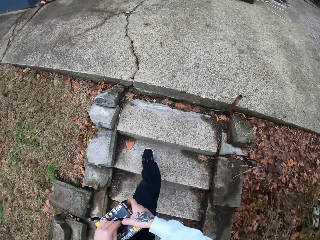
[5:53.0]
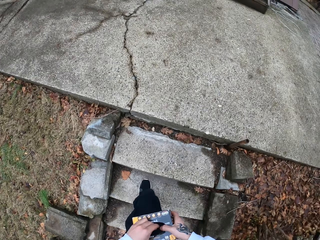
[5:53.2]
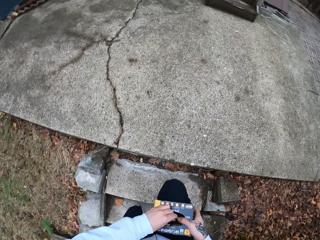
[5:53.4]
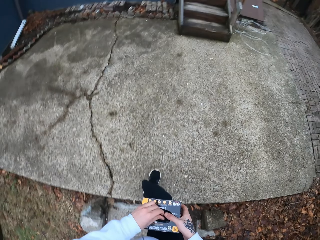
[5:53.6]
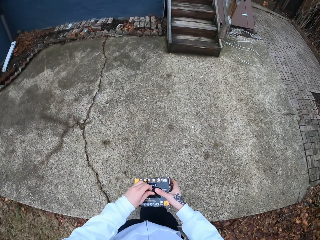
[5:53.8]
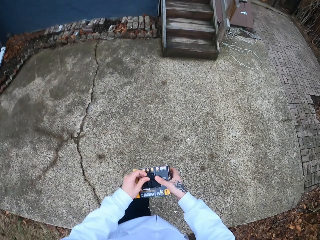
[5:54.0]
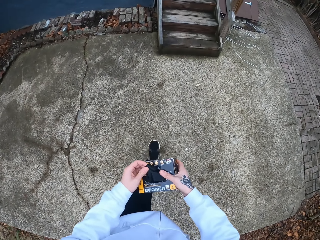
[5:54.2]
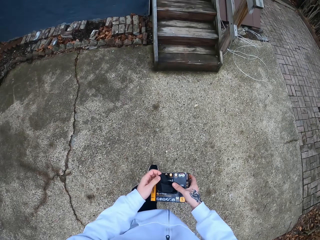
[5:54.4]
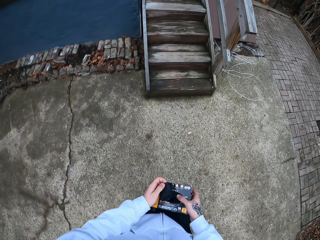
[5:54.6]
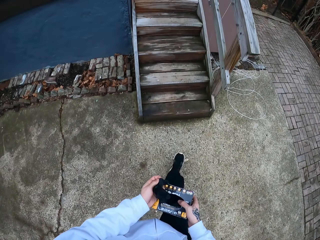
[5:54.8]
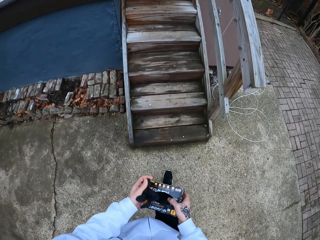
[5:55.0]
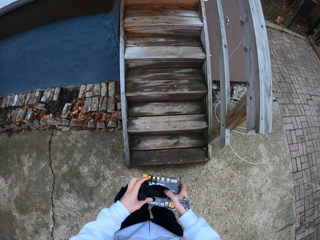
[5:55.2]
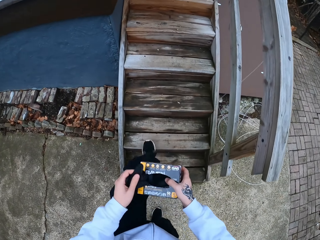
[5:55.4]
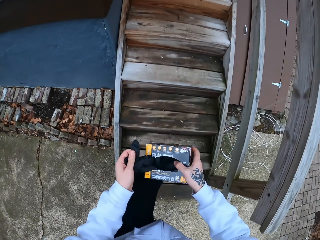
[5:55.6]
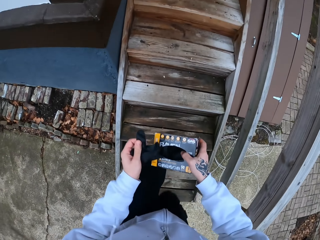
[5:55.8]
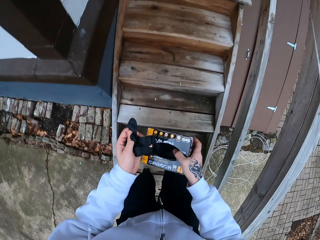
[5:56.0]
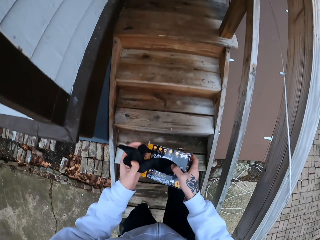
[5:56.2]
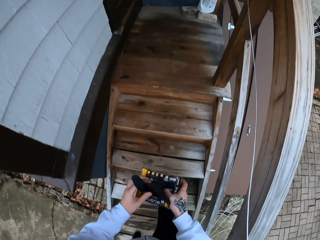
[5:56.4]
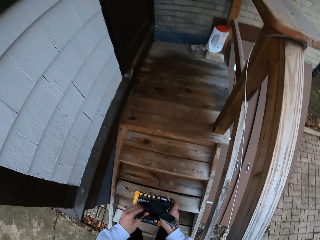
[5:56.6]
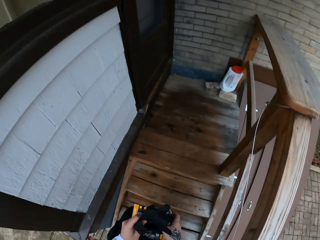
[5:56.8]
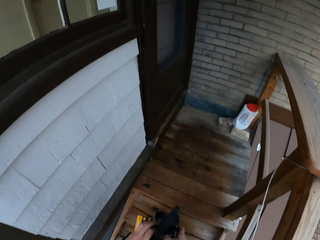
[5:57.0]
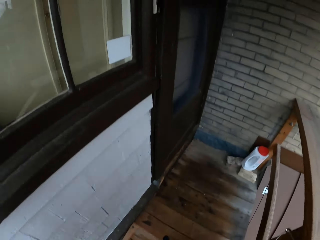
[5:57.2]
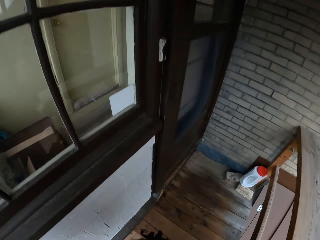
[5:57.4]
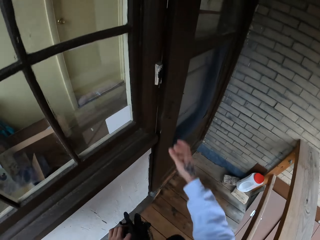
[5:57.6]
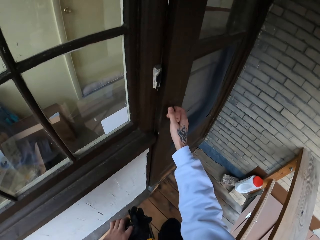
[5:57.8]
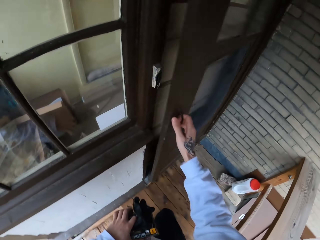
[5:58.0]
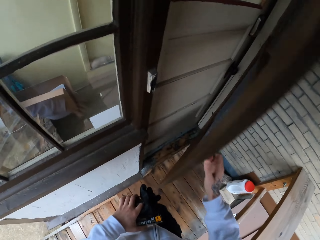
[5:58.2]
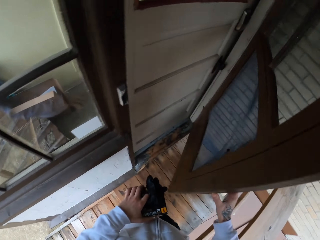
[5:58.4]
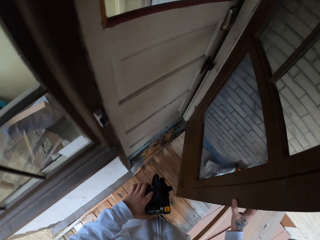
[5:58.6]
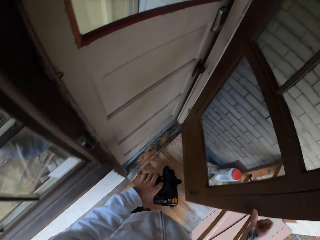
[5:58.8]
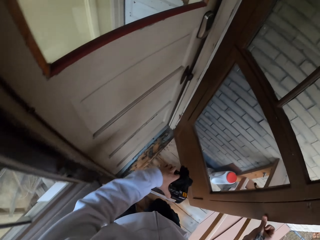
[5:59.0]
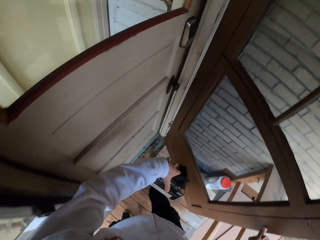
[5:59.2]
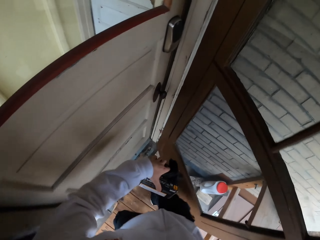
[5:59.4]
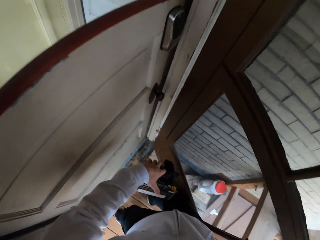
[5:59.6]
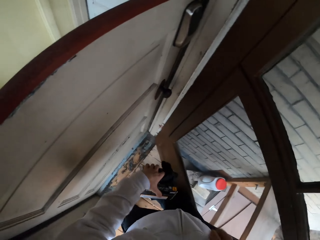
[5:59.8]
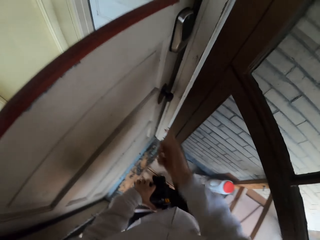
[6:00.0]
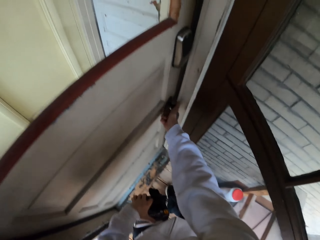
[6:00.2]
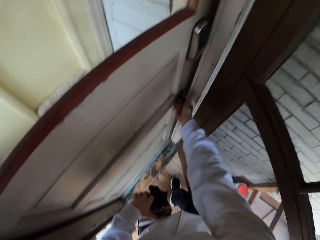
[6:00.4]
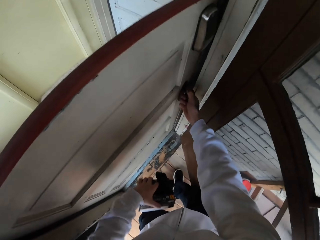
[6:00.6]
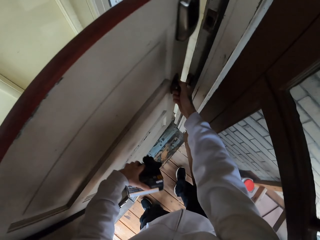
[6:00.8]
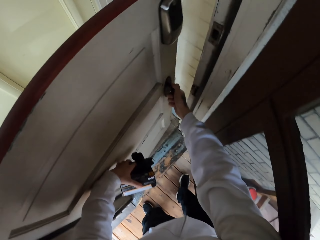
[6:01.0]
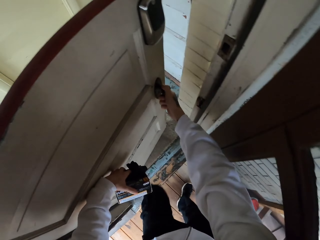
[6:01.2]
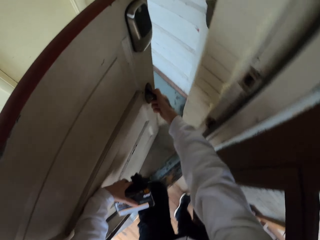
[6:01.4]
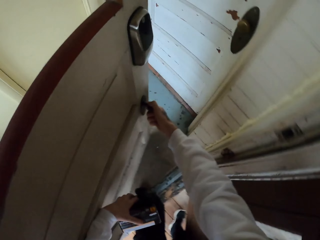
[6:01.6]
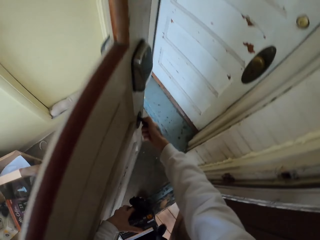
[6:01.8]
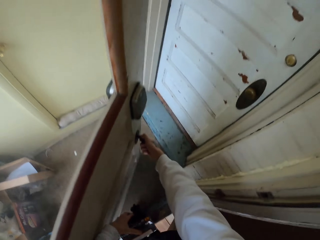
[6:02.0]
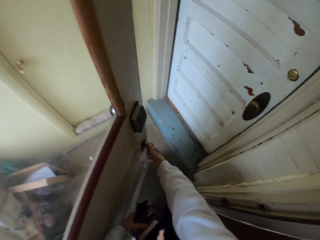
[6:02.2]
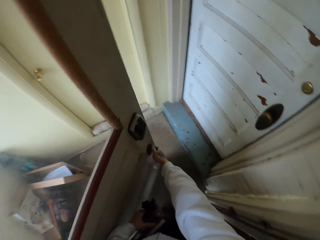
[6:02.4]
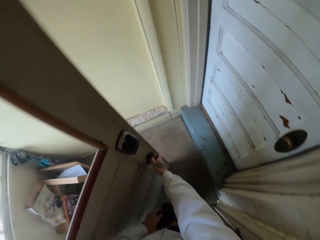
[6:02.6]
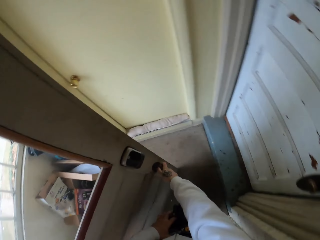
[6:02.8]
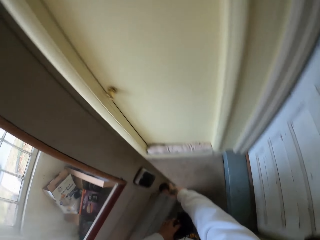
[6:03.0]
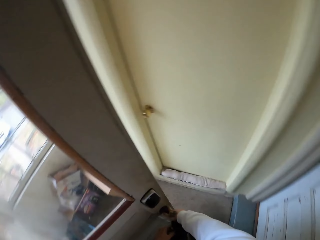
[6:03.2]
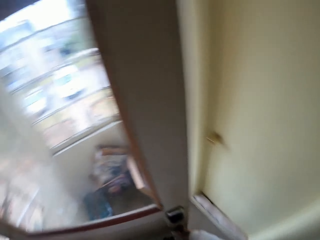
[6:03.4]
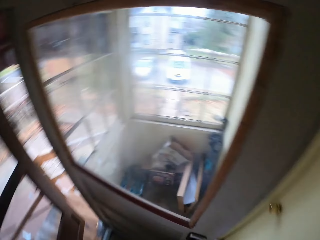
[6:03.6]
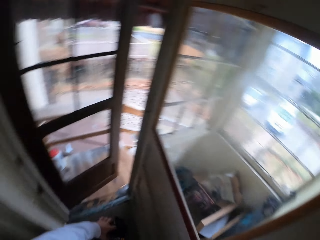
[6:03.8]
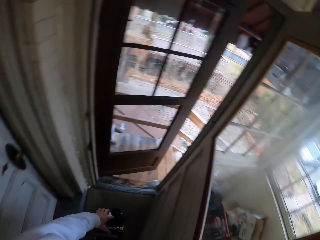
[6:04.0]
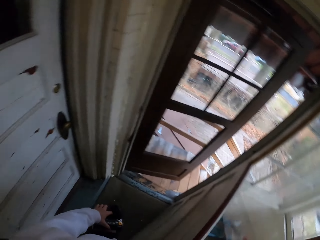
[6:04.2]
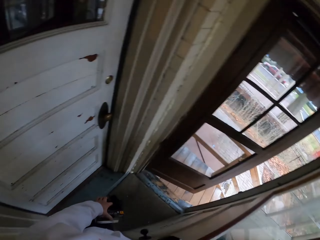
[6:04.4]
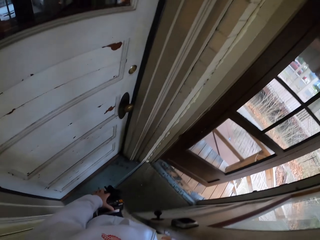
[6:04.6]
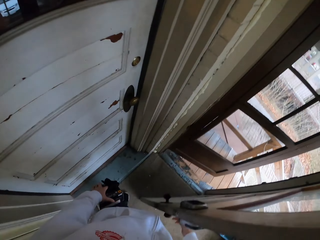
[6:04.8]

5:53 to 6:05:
The camera wearer stares at the box. They pull a glove from the box. They open the door. They walk in the house.

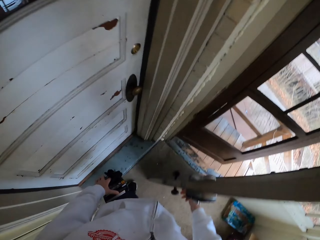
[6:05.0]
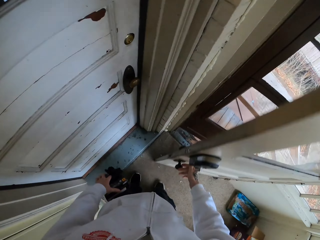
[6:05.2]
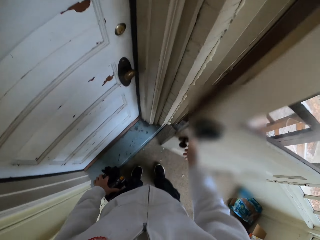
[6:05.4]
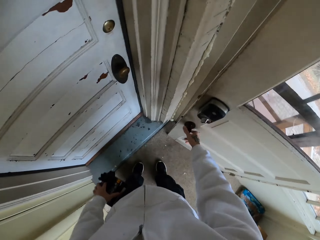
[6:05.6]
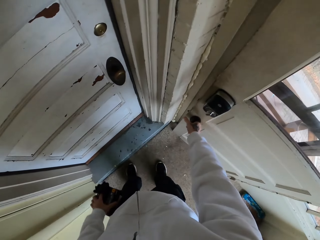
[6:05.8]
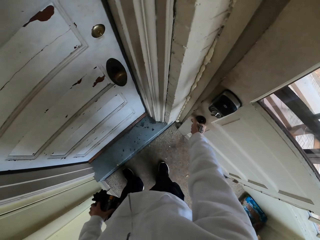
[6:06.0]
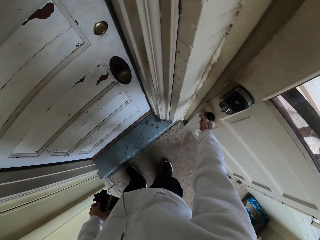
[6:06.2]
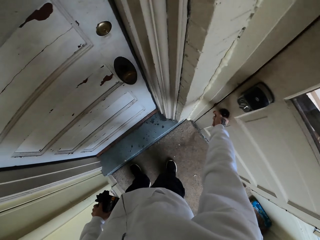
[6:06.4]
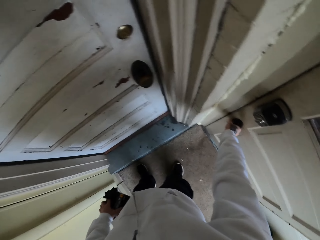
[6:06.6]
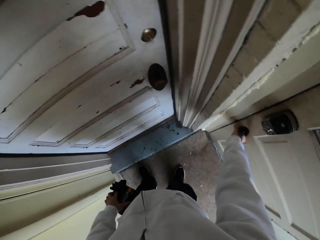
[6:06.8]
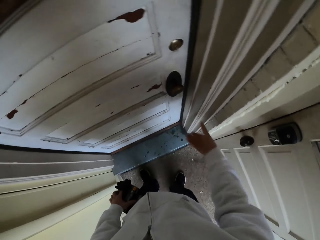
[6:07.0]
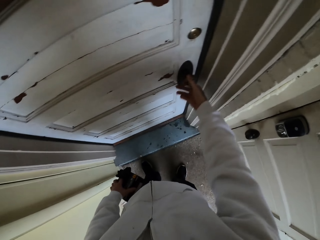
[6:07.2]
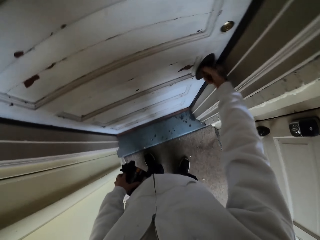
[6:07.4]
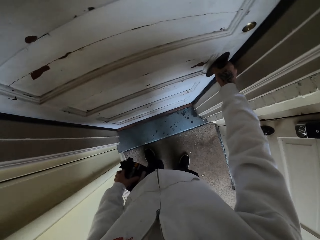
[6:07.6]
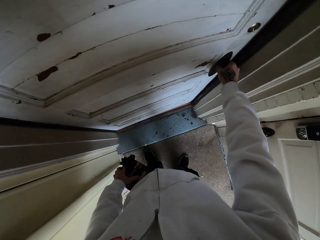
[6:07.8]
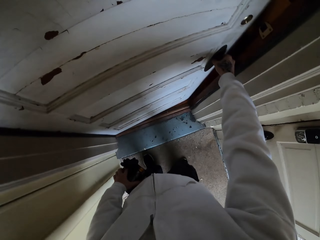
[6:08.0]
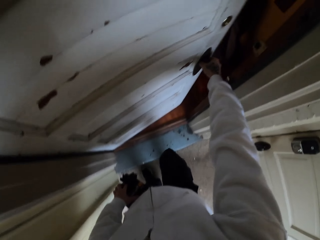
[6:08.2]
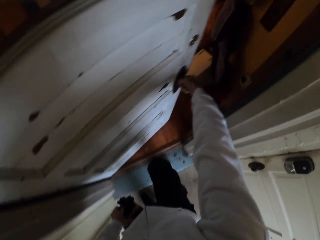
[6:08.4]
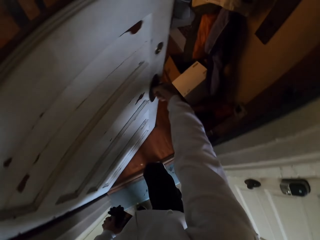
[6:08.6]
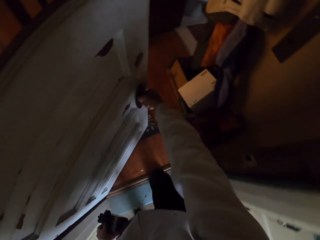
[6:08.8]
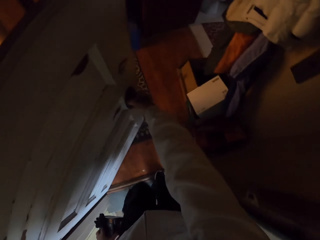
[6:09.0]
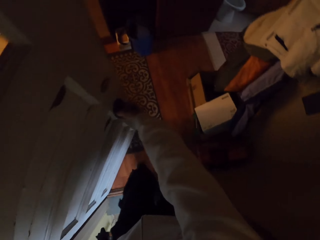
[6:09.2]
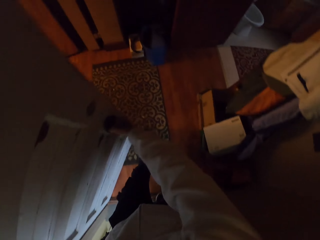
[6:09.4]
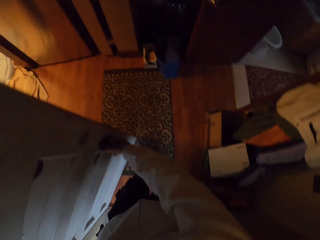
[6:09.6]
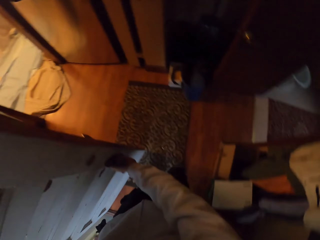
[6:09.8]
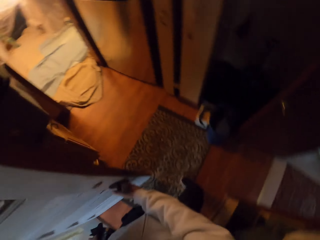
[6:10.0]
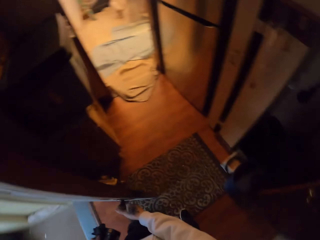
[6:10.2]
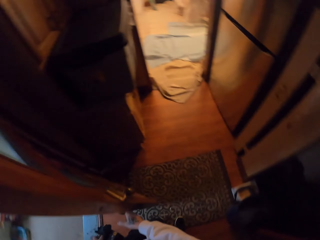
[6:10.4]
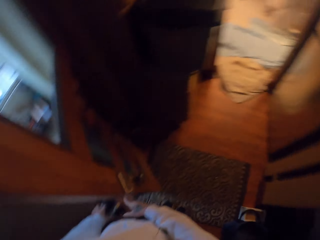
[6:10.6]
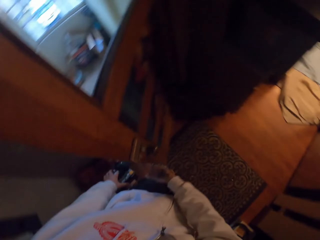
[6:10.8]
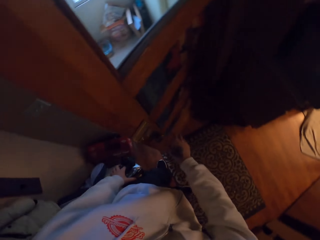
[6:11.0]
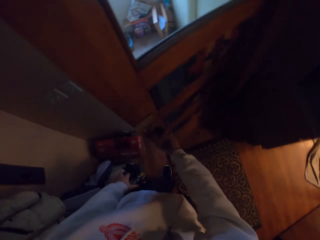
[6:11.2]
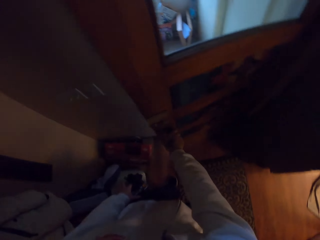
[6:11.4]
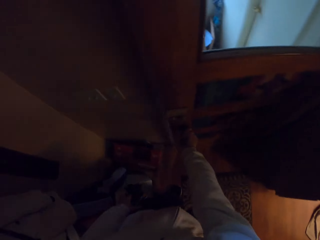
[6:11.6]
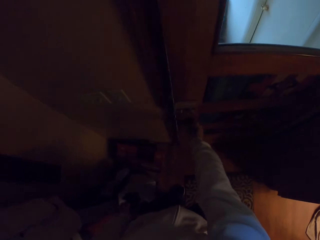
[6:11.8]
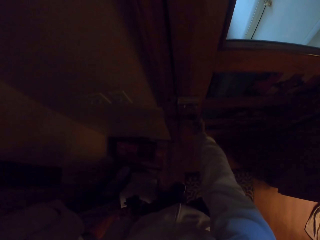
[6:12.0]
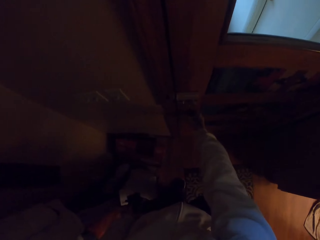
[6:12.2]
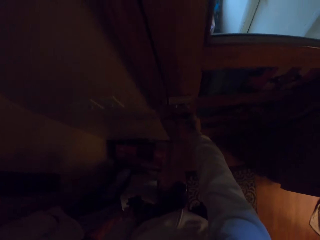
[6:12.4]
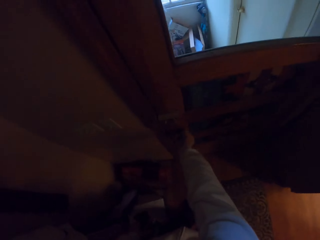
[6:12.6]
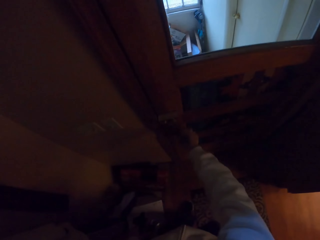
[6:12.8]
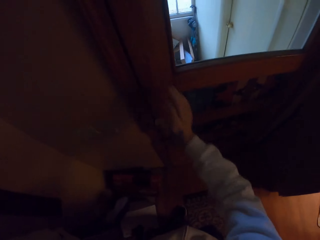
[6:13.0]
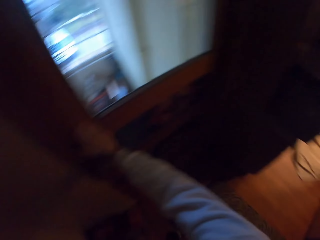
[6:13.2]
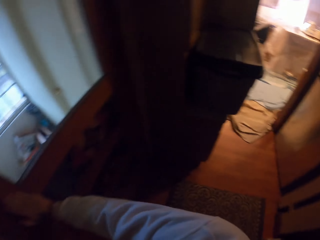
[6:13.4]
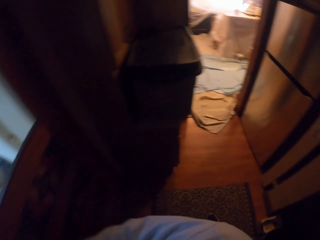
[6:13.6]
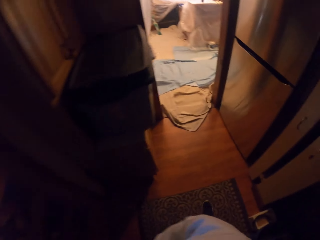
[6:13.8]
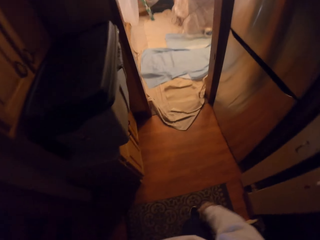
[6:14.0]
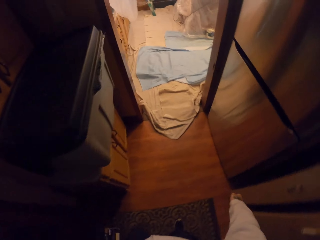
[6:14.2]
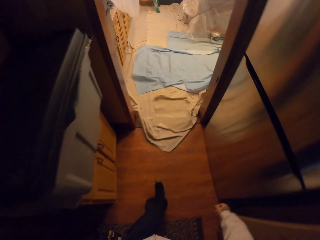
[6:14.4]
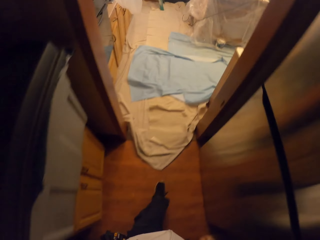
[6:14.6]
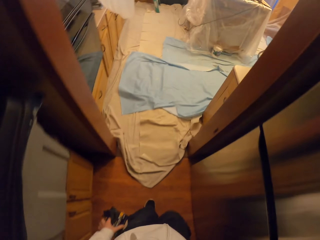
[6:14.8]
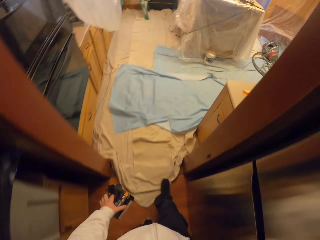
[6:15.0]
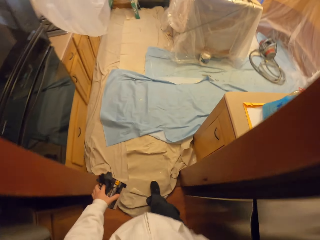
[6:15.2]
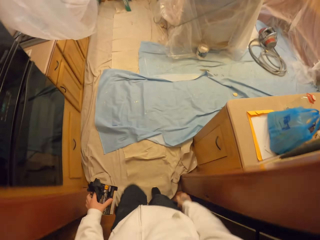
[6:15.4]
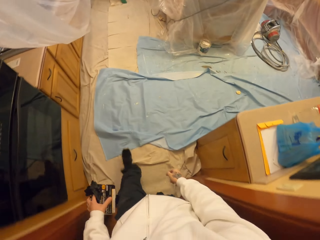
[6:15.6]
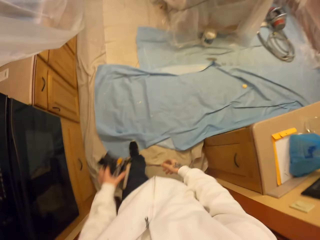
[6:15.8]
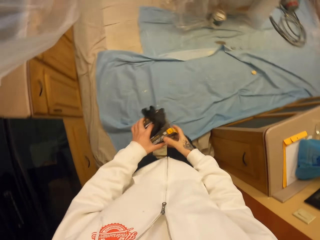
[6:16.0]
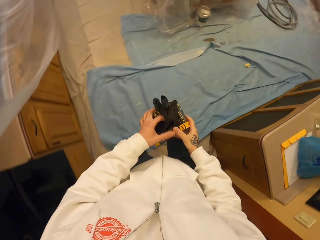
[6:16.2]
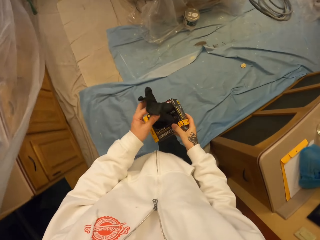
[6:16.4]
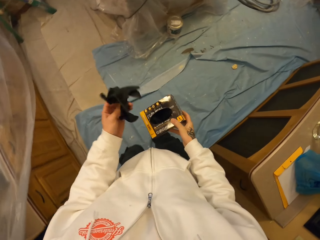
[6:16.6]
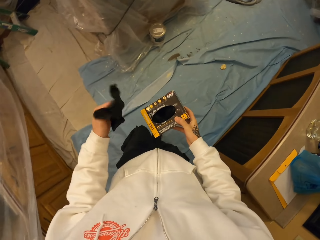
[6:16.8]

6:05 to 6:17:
The camera wearer closes the door. They open the door. They walk in the house. They close the door. They look around. They walk around the apartment.
